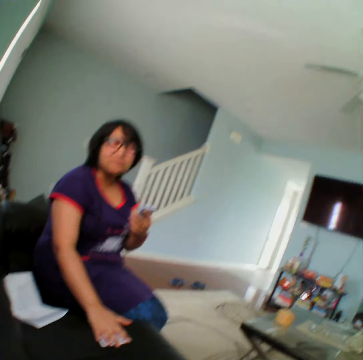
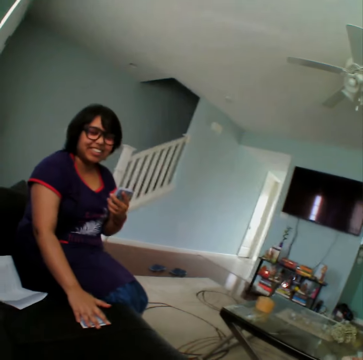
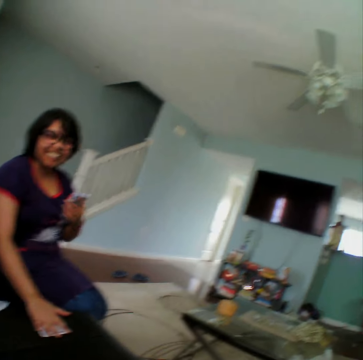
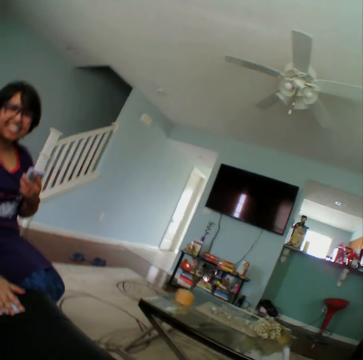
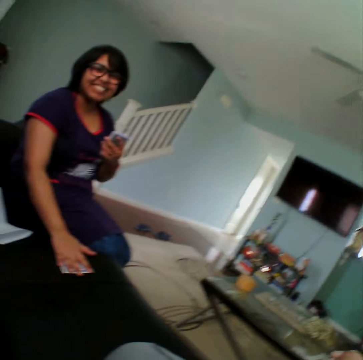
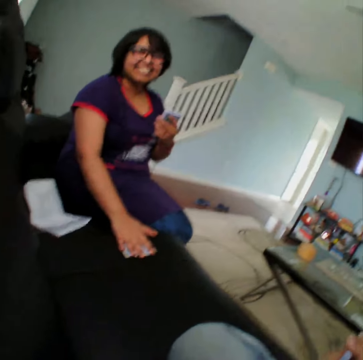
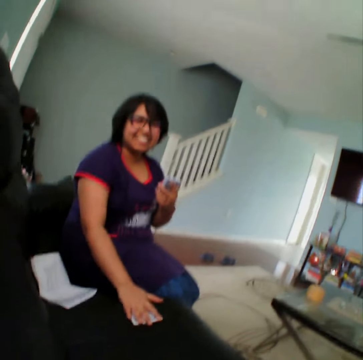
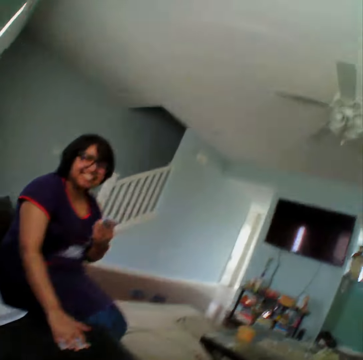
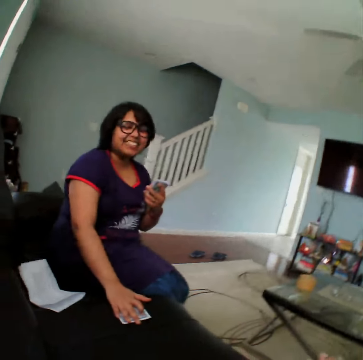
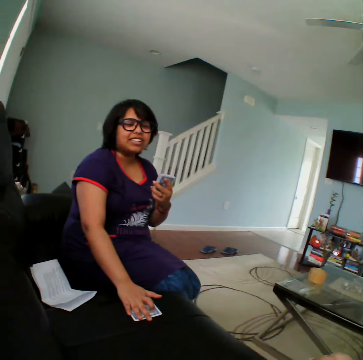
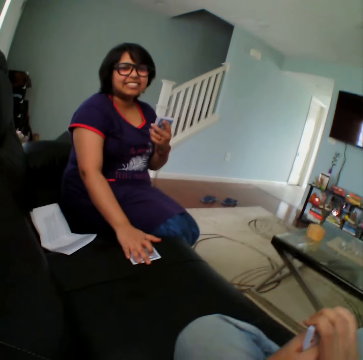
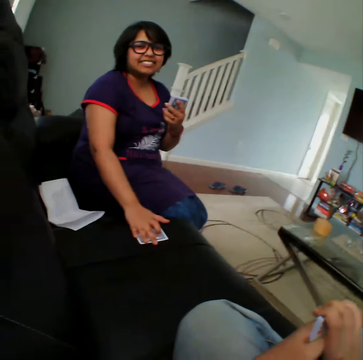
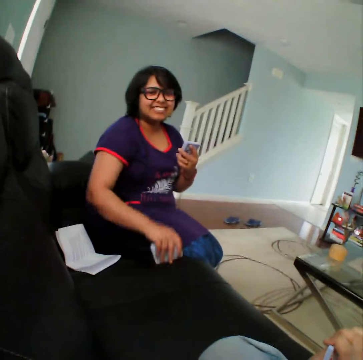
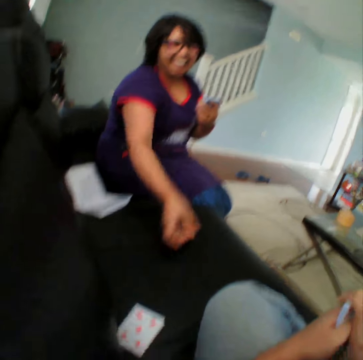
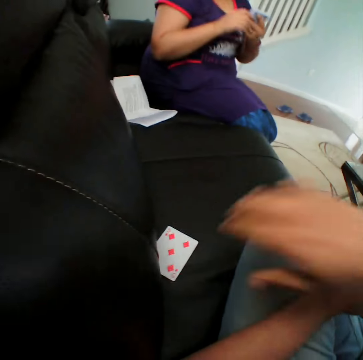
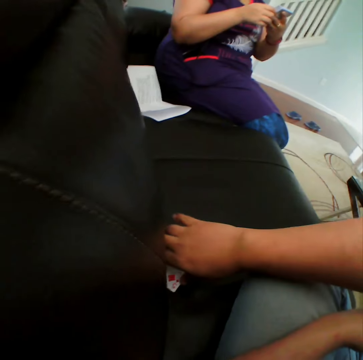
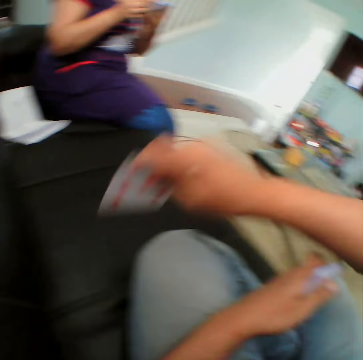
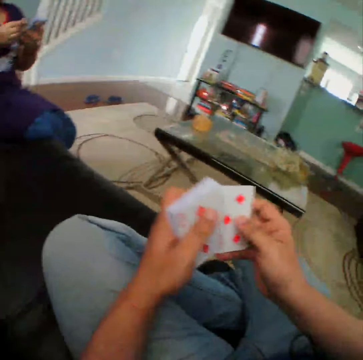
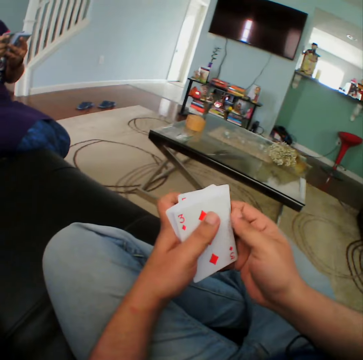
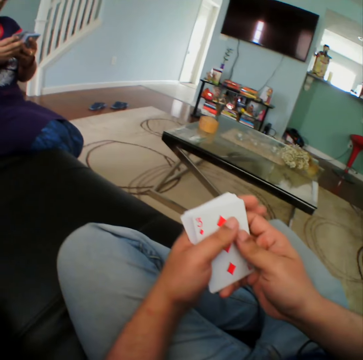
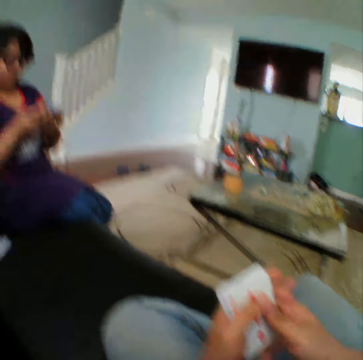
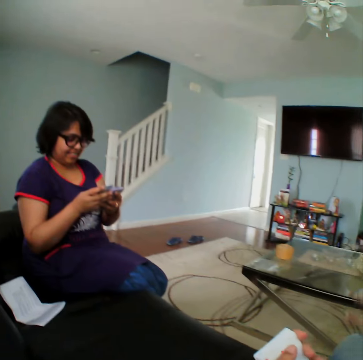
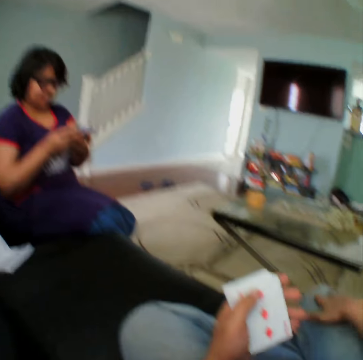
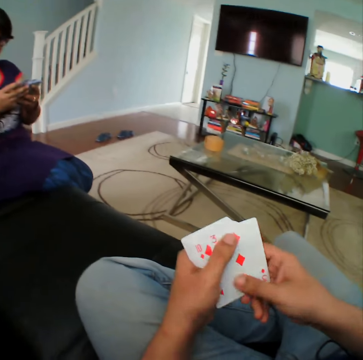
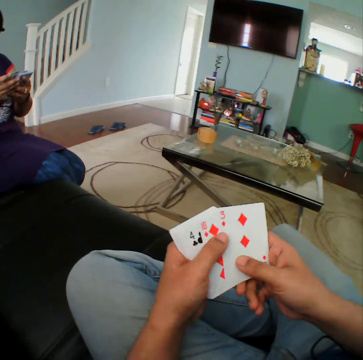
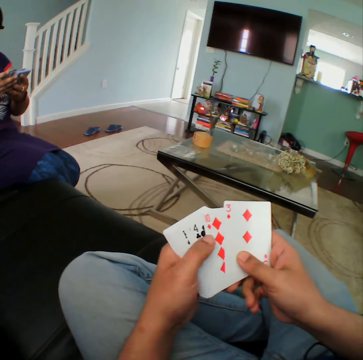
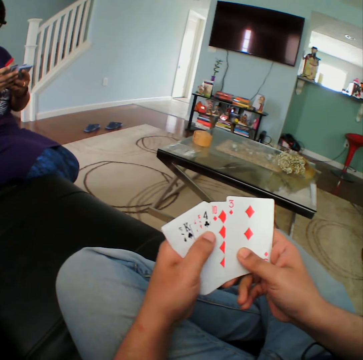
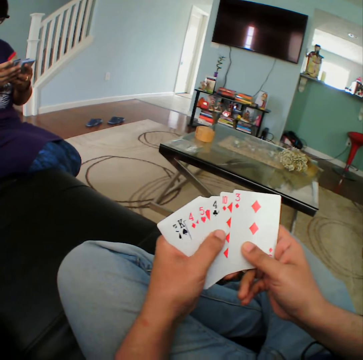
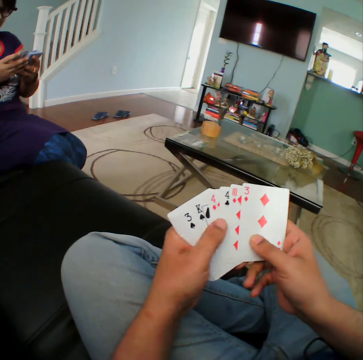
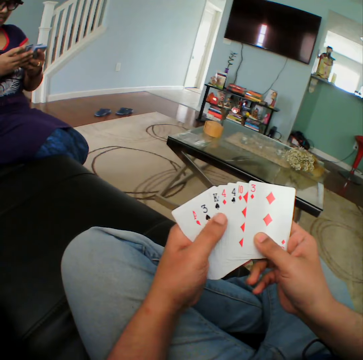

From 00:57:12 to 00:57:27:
The camera wearer talks to a woman. The woman throws a card. The camera wearer picks a card from the sofa. He inspects the cards on his hands. He stares at the woman. He inspects the cards on his hands.

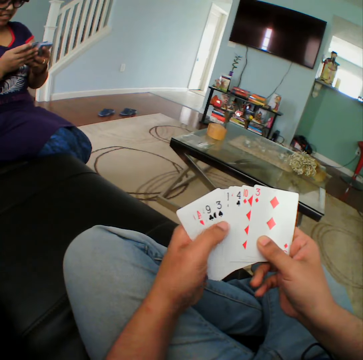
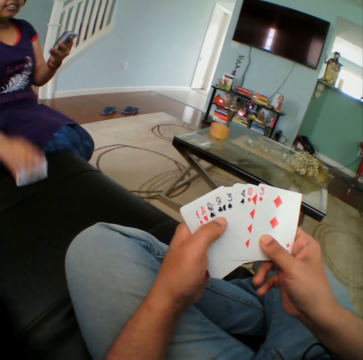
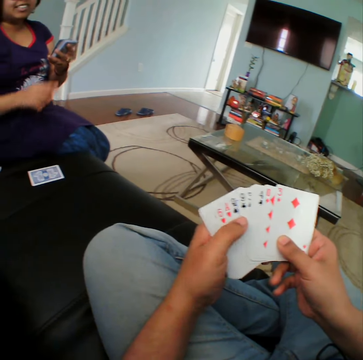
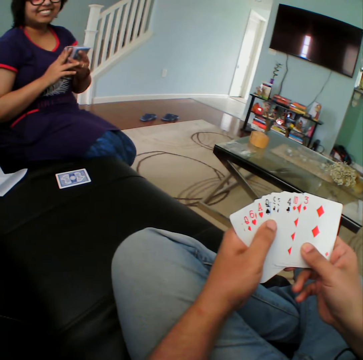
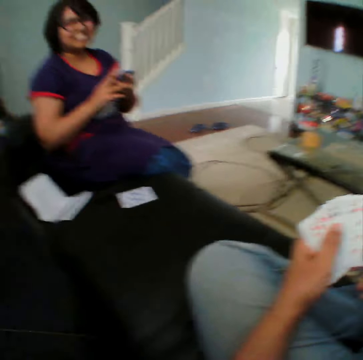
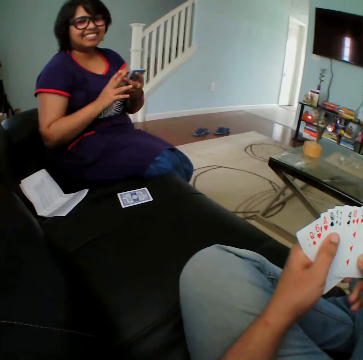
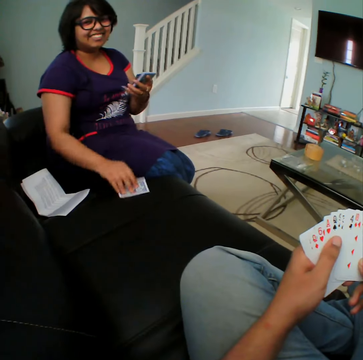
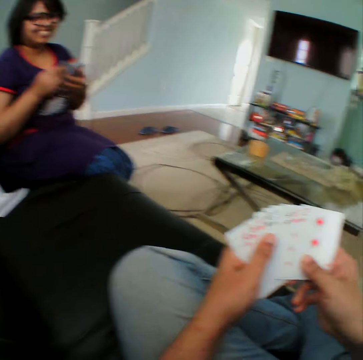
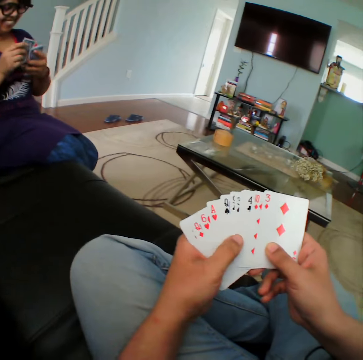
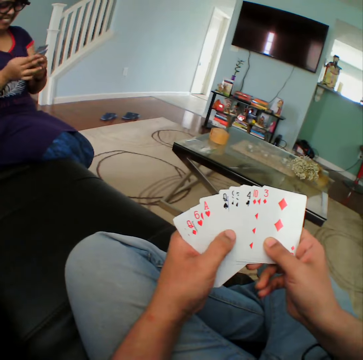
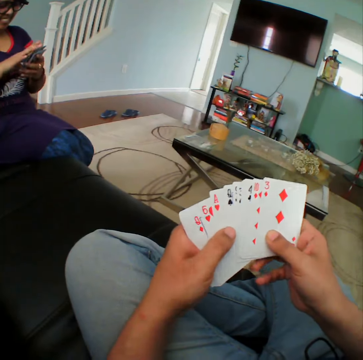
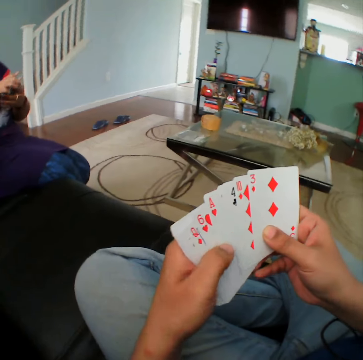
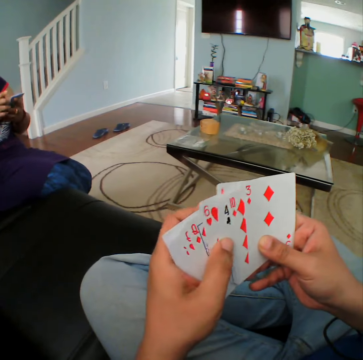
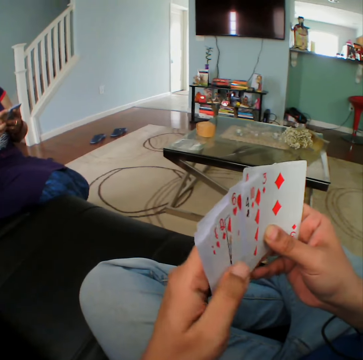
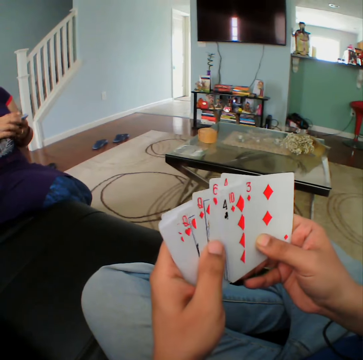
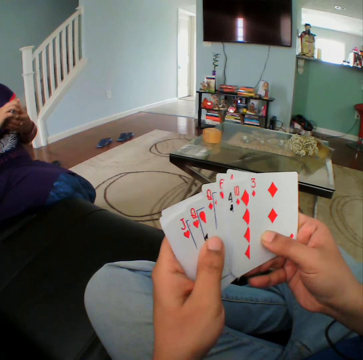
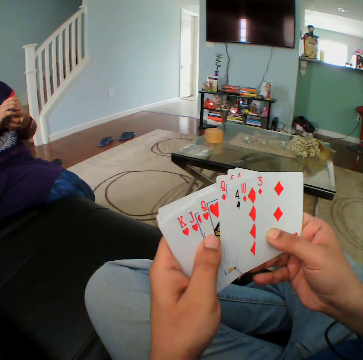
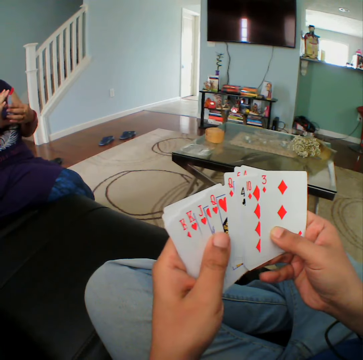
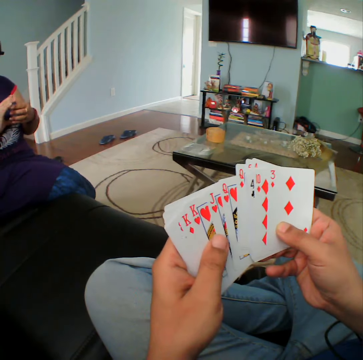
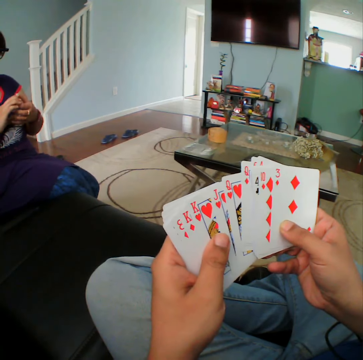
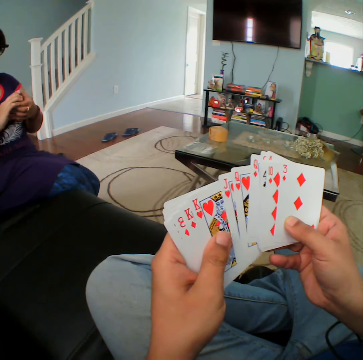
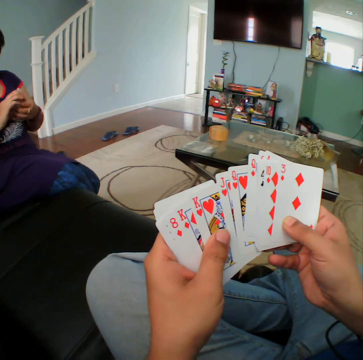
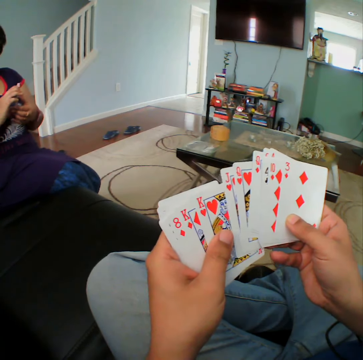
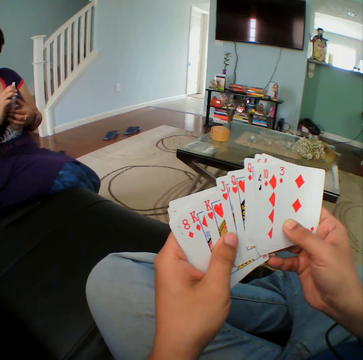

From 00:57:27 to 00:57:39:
A woman puts down a card. The woman picks a card. The camera wearer mixes his cards.

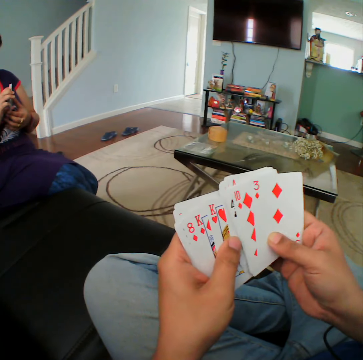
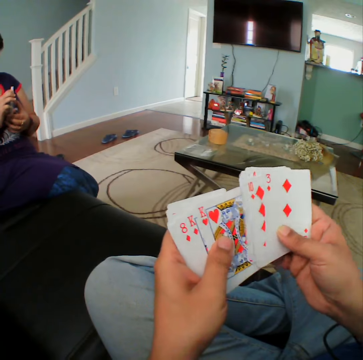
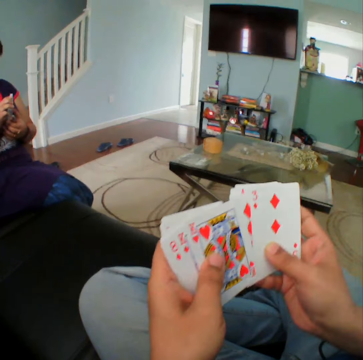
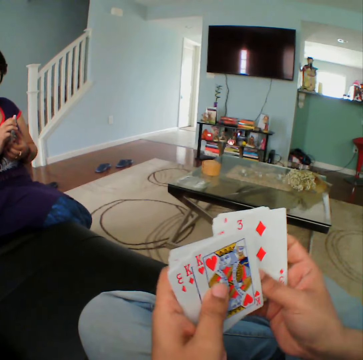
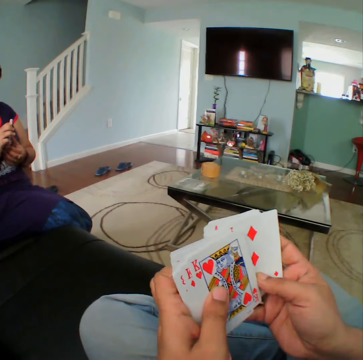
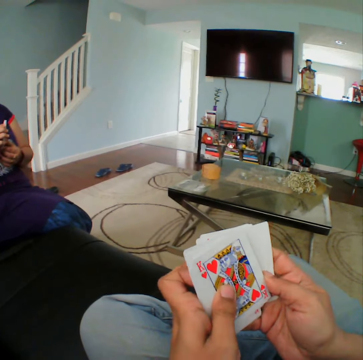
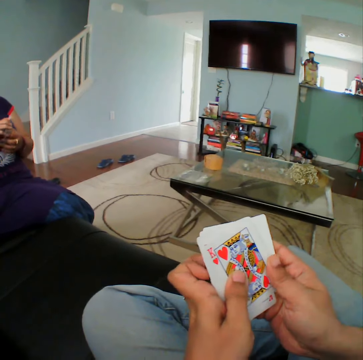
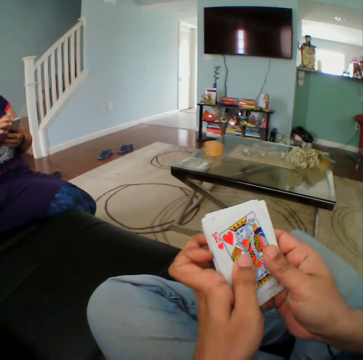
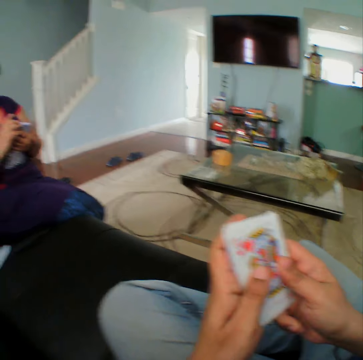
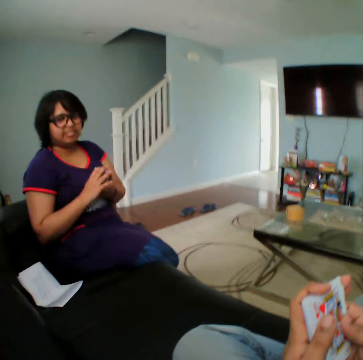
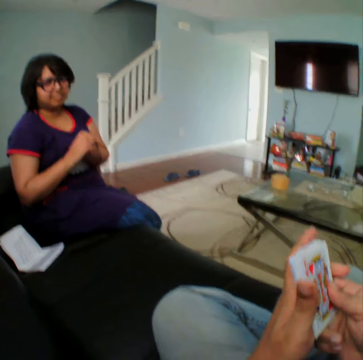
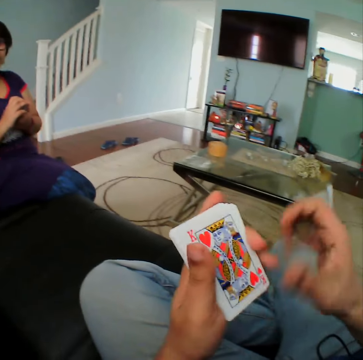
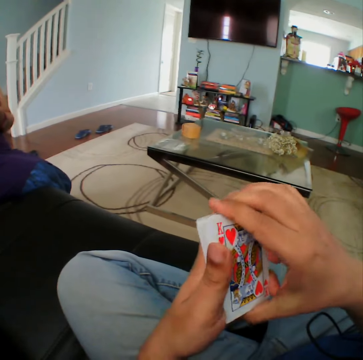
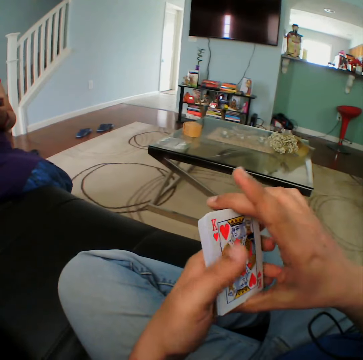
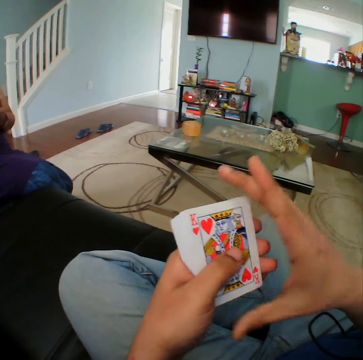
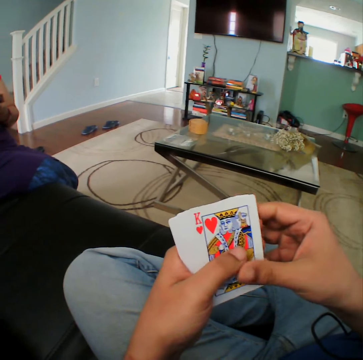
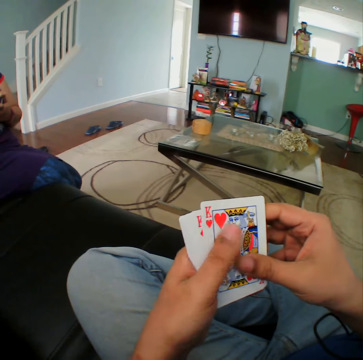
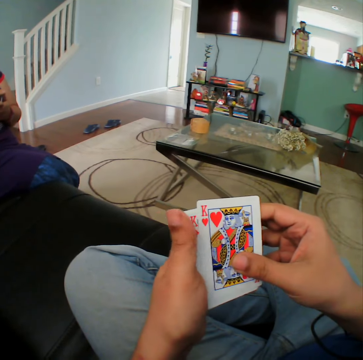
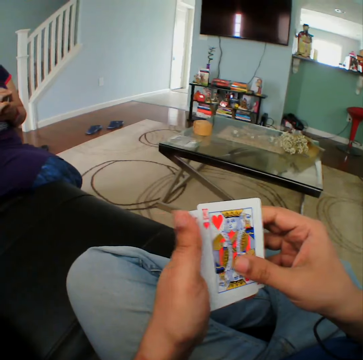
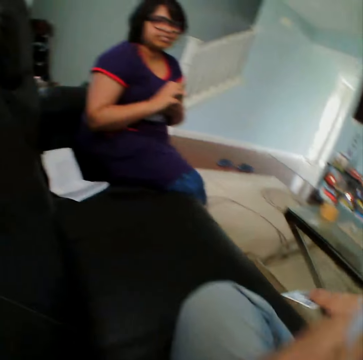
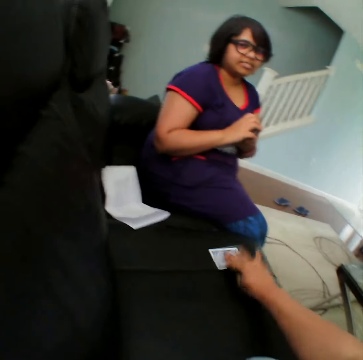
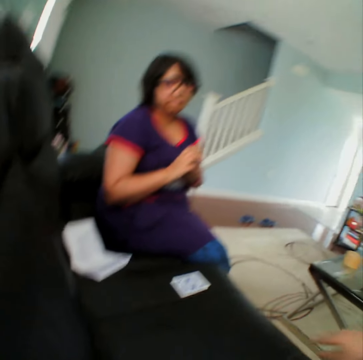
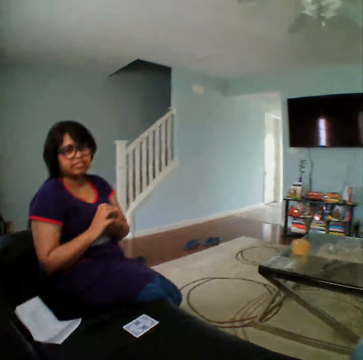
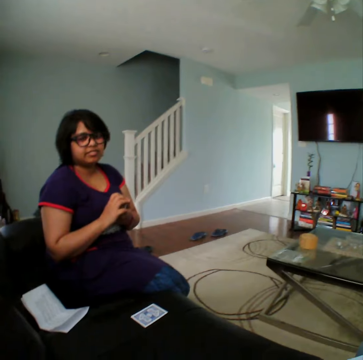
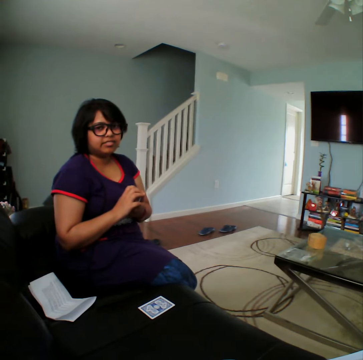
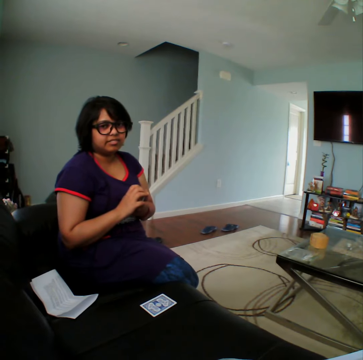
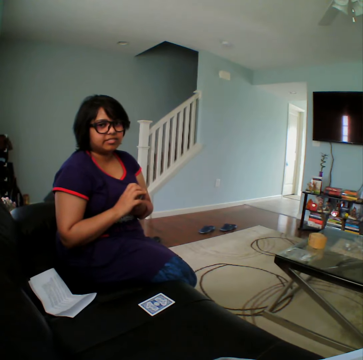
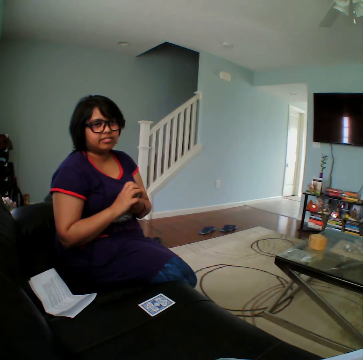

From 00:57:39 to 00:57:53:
The camera wearer talks to a woman. He stares at the woman. He inspects the cards on his hands. He places a card on the sofa. He stares at the woman.
